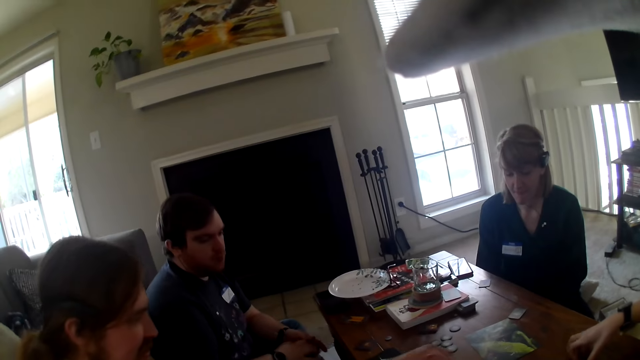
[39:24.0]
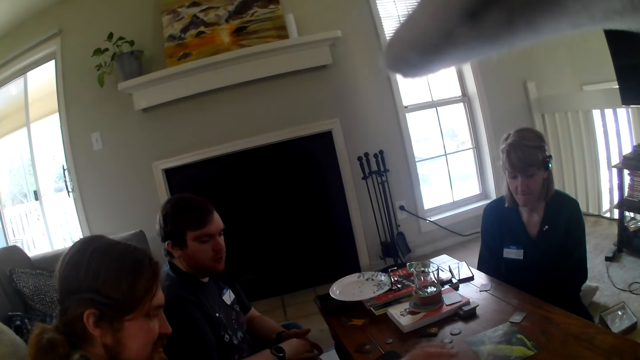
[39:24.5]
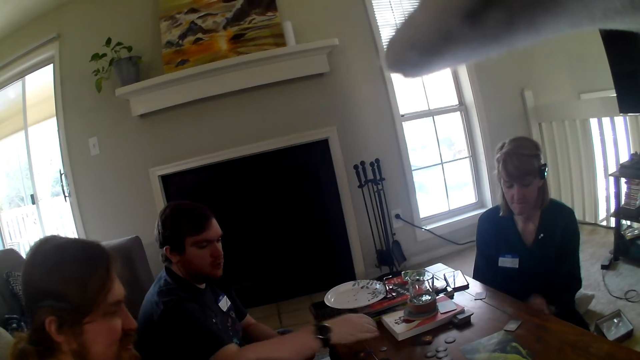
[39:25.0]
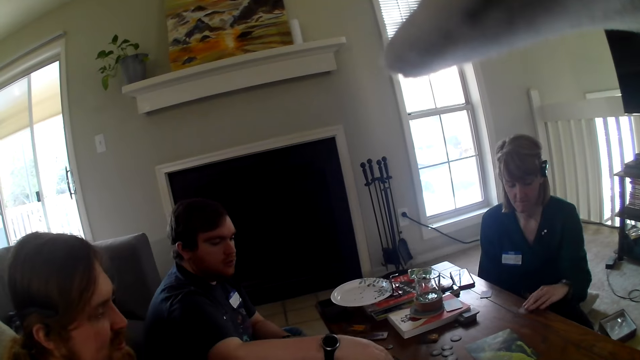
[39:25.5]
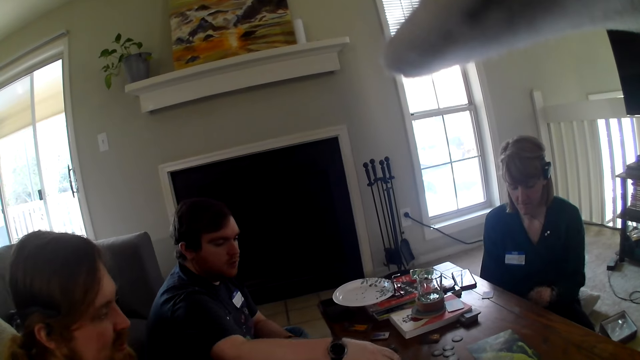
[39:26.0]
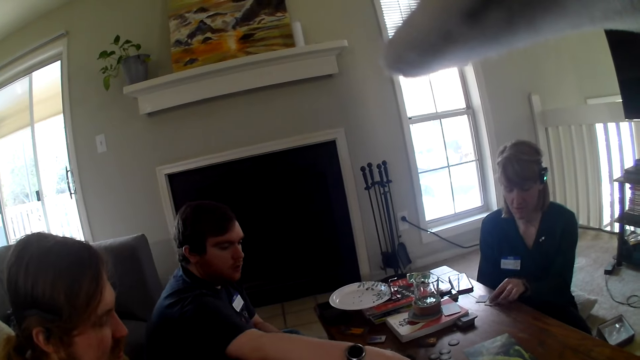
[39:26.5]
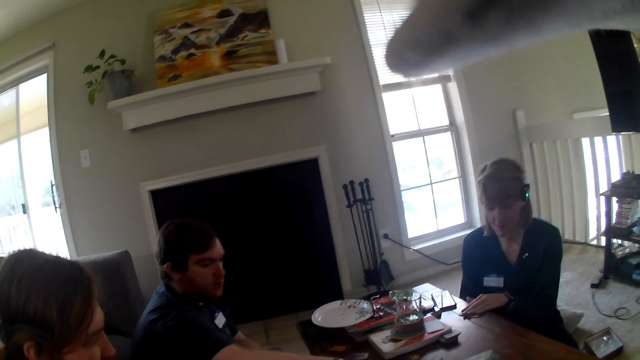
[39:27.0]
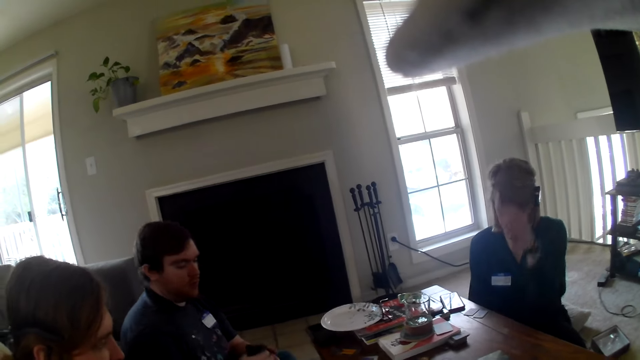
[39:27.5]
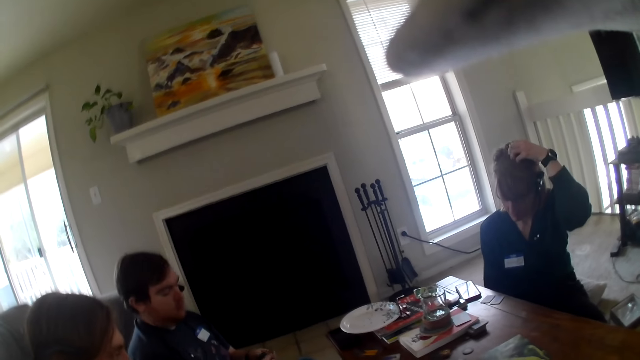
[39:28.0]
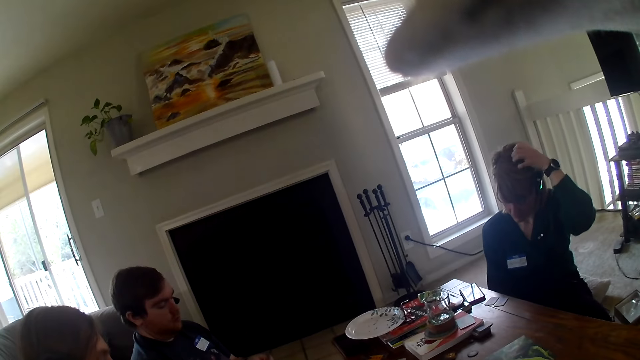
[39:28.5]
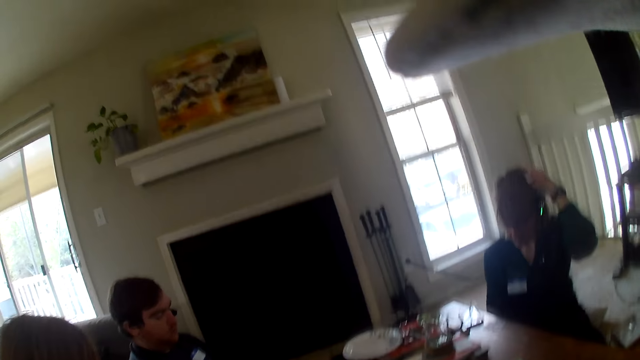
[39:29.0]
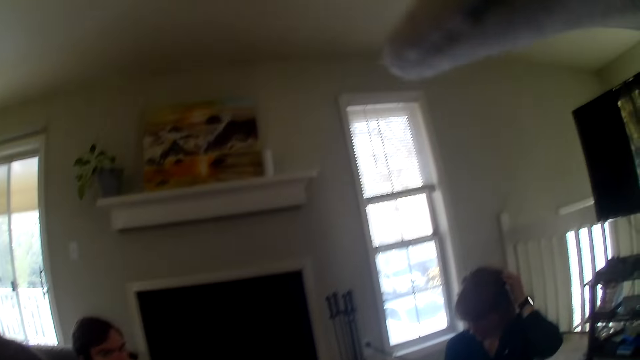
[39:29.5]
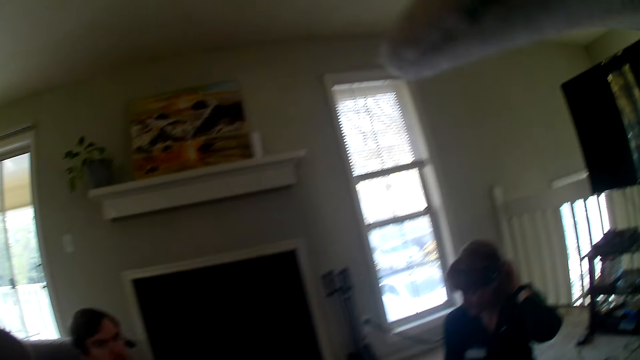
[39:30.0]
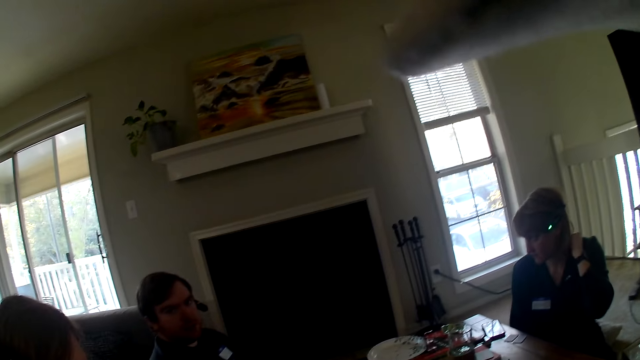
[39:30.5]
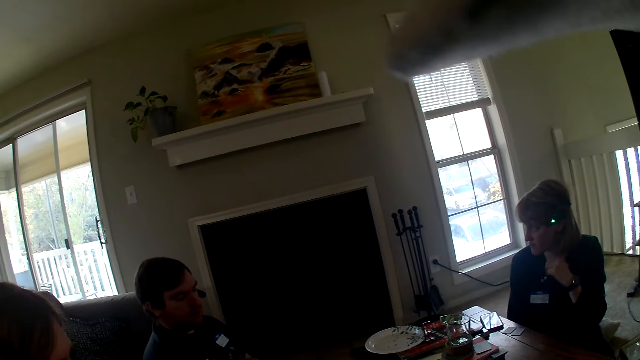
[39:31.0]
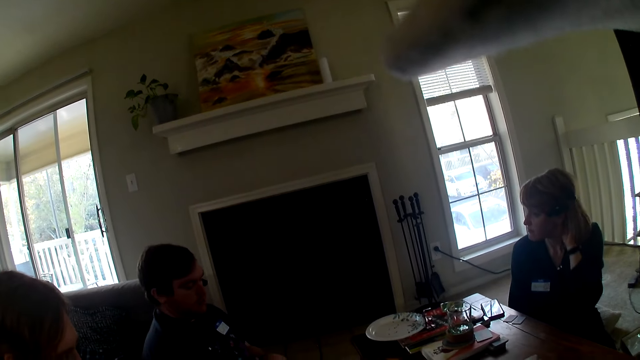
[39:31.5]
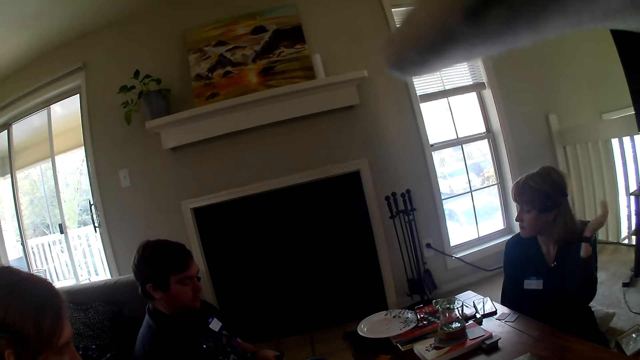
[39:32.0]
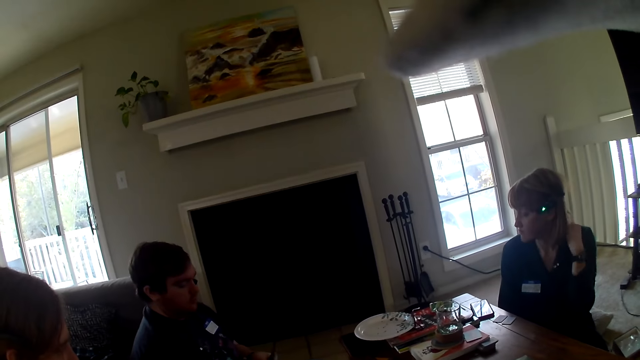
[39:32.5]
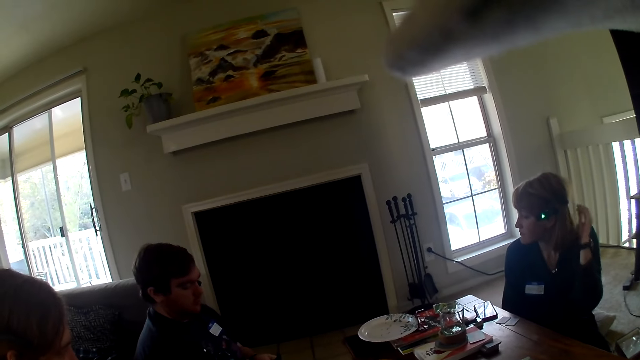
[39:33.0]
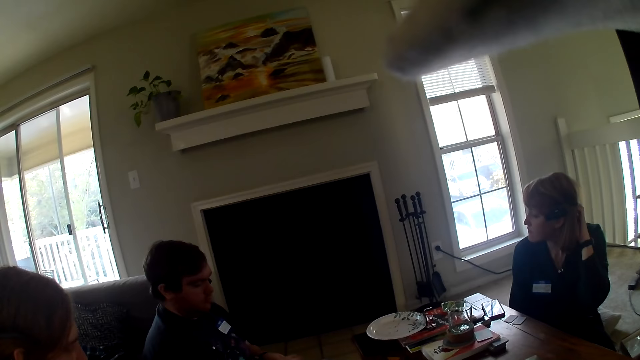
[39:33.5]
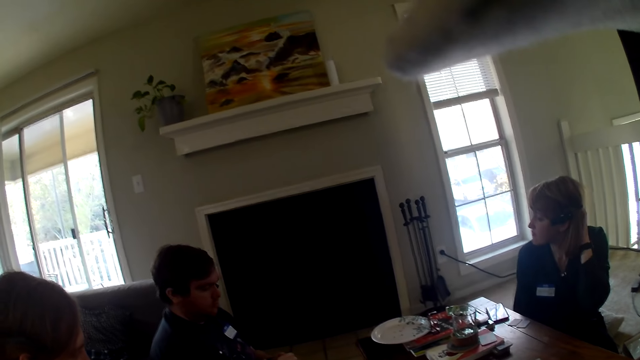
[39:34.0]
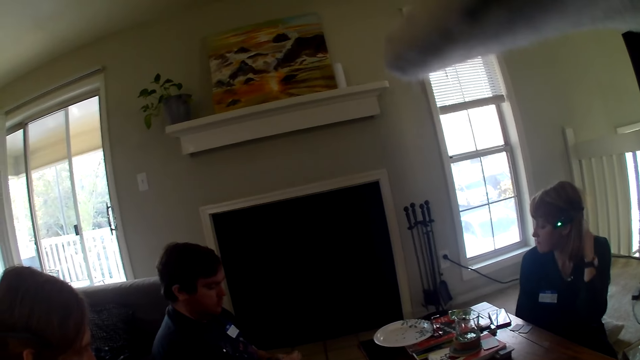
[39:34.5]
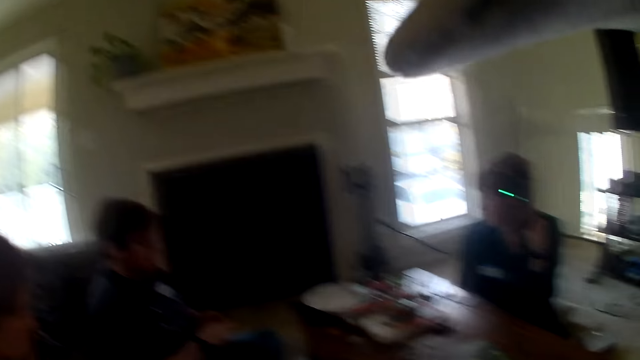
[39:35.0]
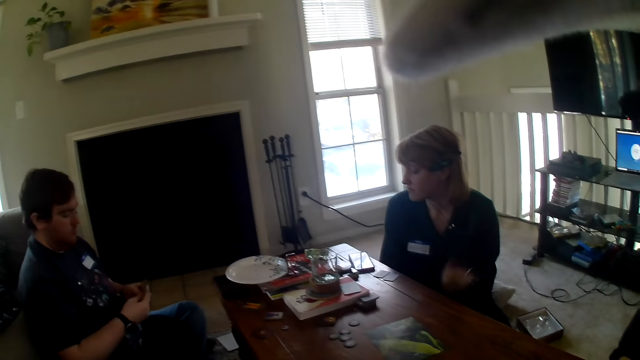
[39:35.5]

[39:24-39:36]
A woman picks a card from the table. Another woman picks cards from the table and places the cards on the table. The camera wearer looks around.

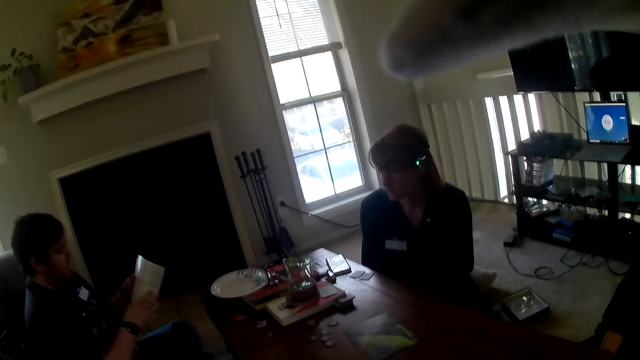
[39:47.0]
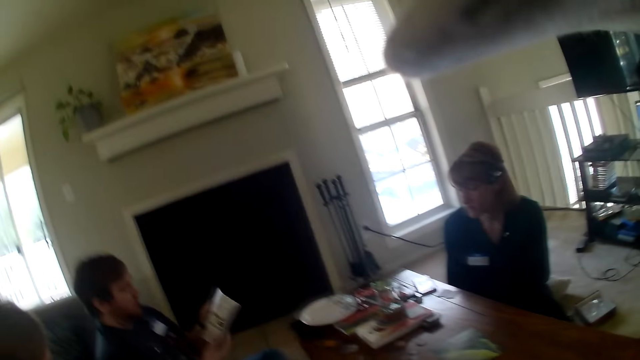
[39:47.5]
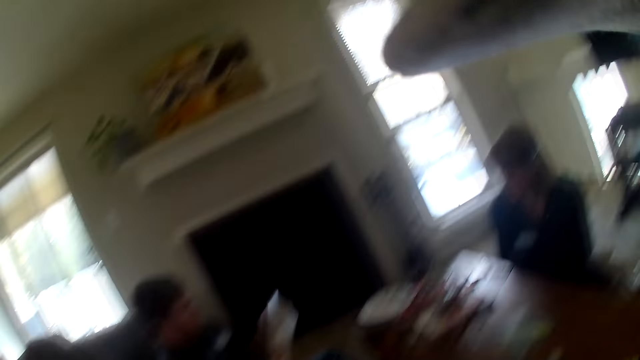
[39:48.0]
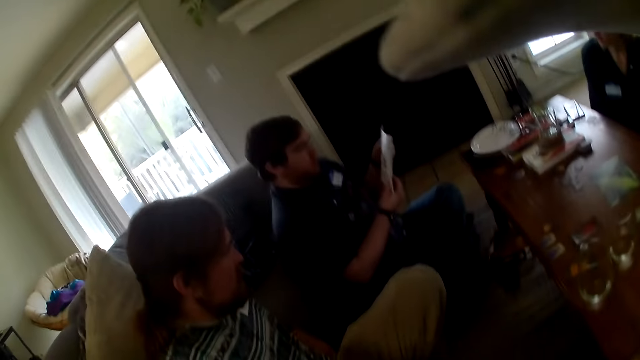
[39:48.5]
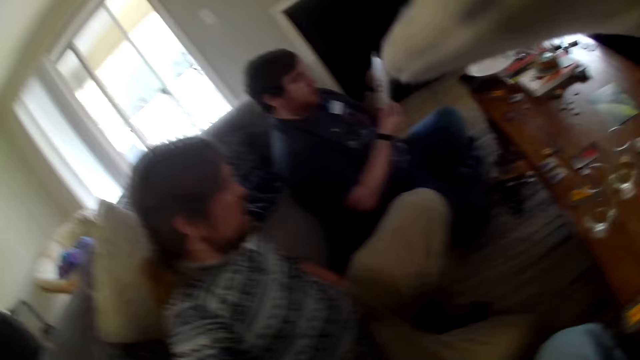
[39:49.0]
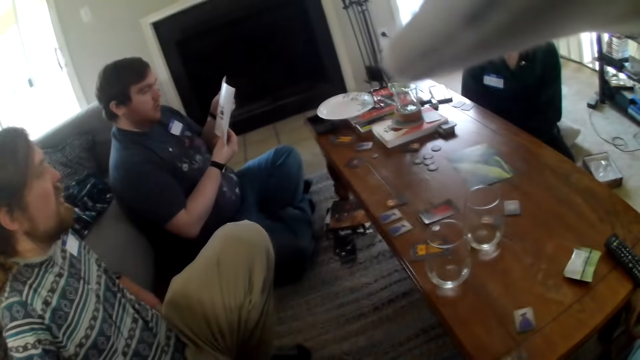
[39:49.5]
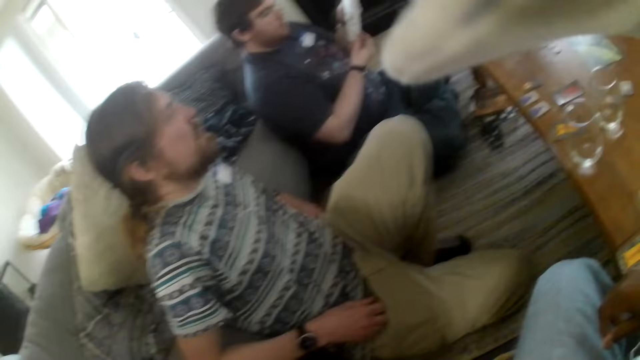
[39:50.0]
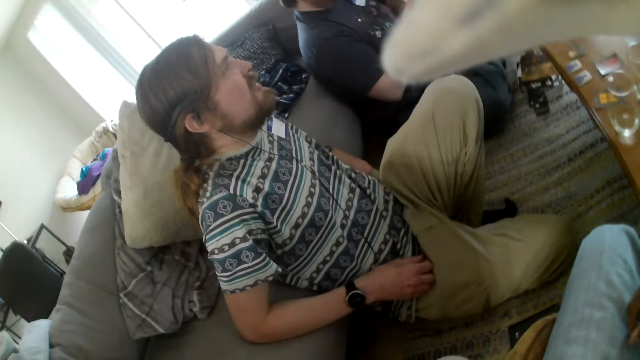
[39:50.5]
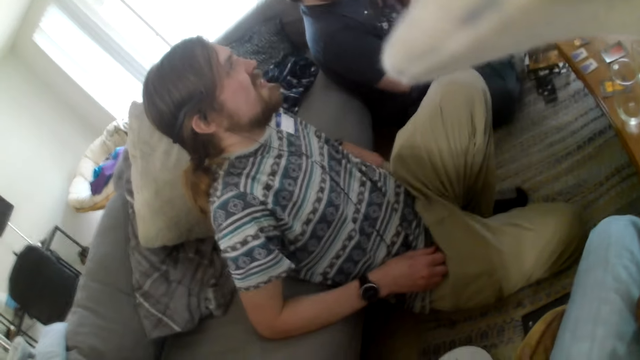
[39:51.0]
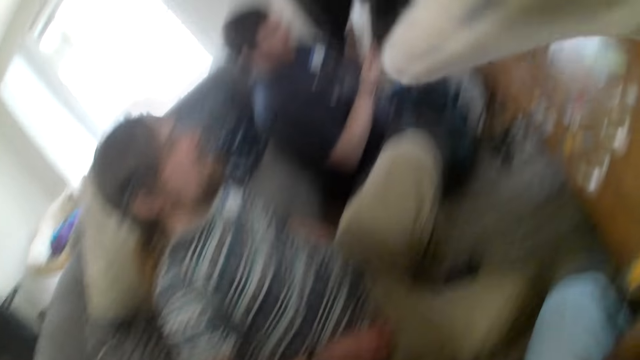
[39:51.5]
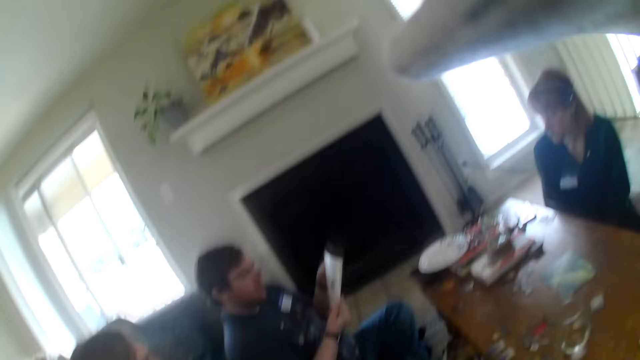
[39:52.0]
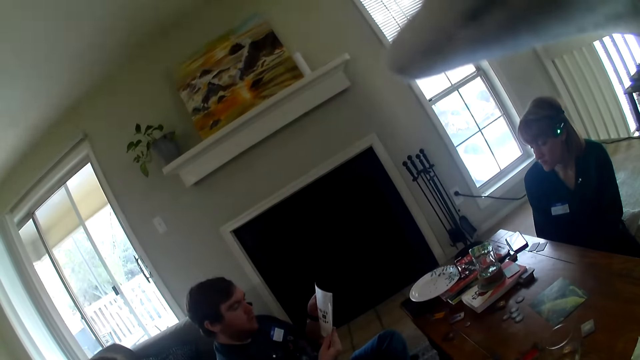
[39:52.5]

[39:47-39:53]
A man looks at a paper.

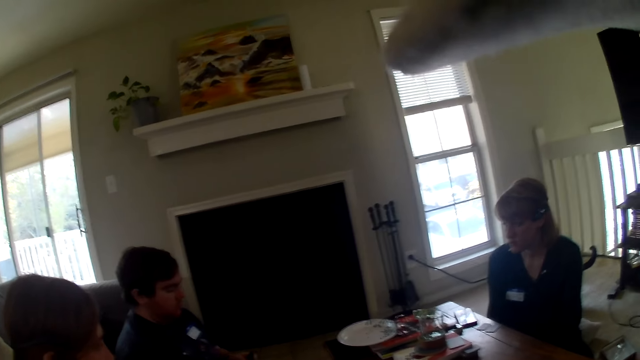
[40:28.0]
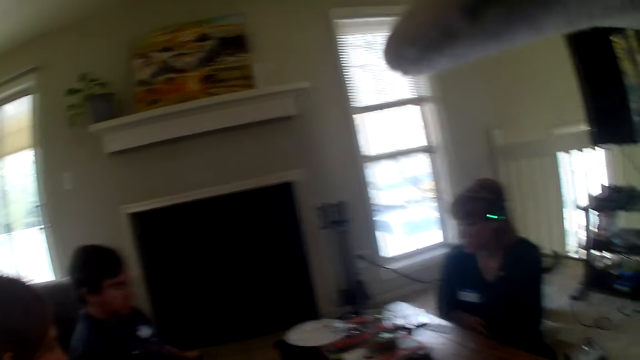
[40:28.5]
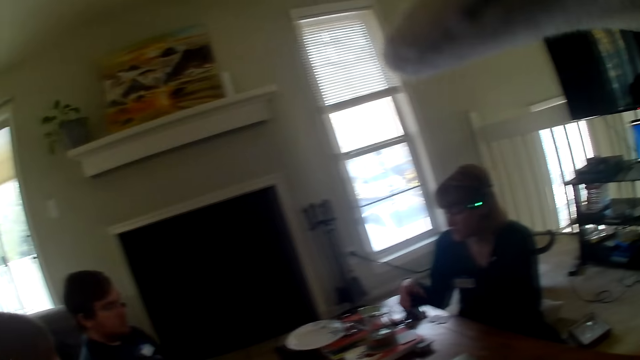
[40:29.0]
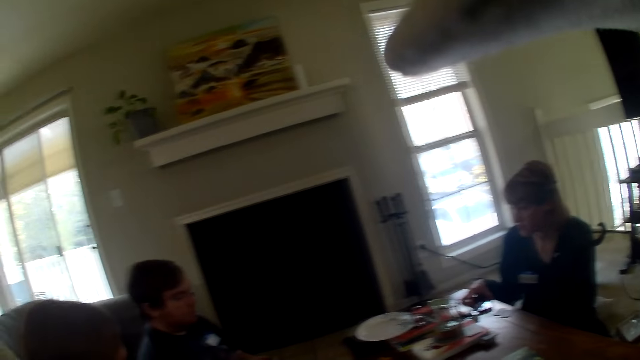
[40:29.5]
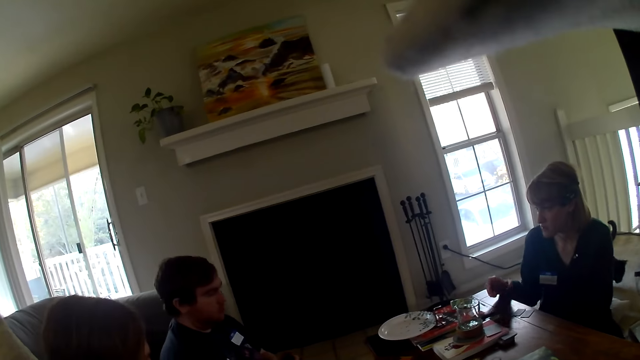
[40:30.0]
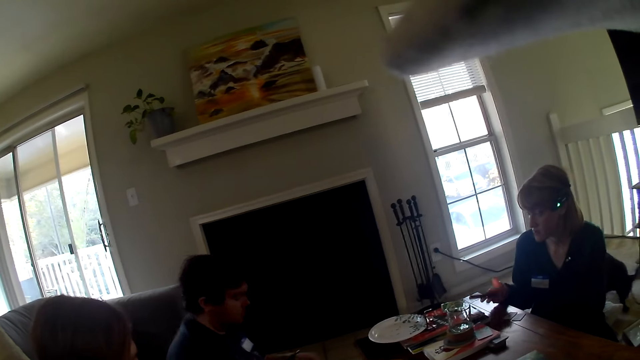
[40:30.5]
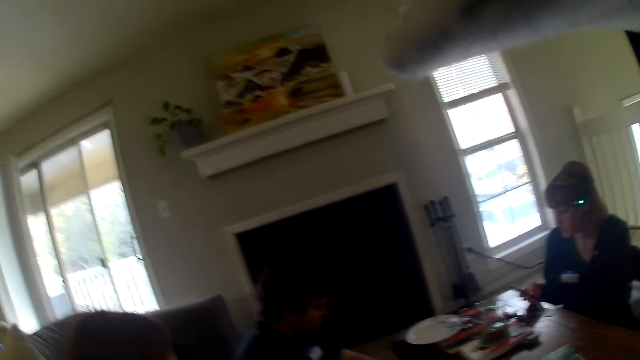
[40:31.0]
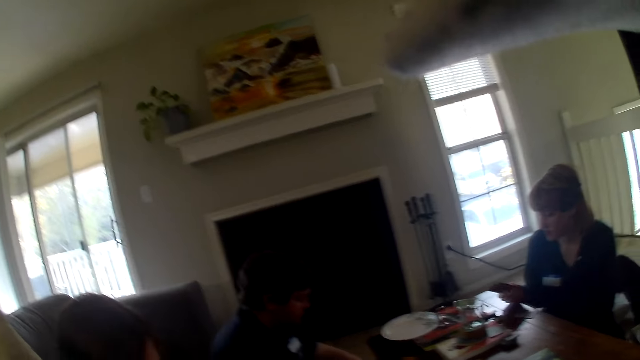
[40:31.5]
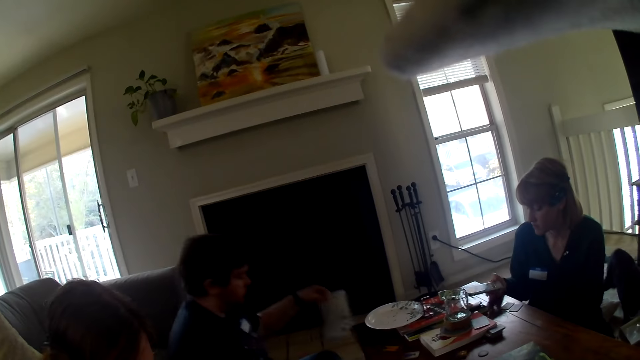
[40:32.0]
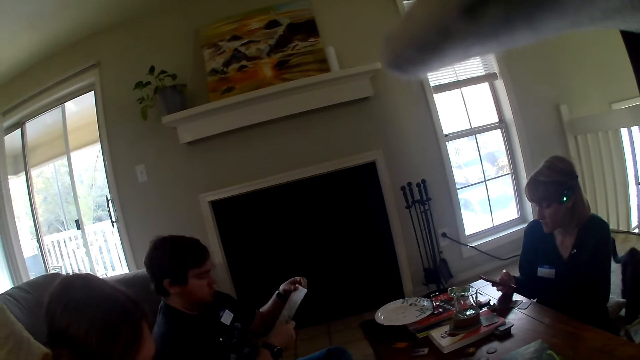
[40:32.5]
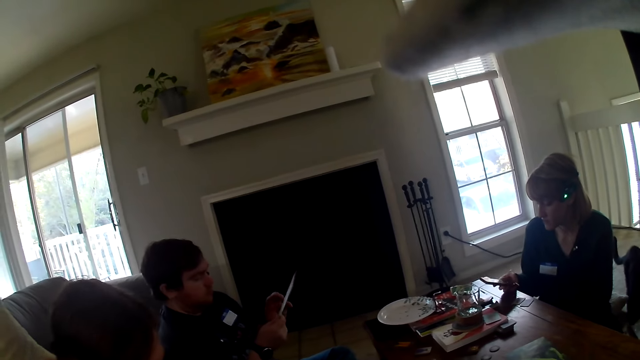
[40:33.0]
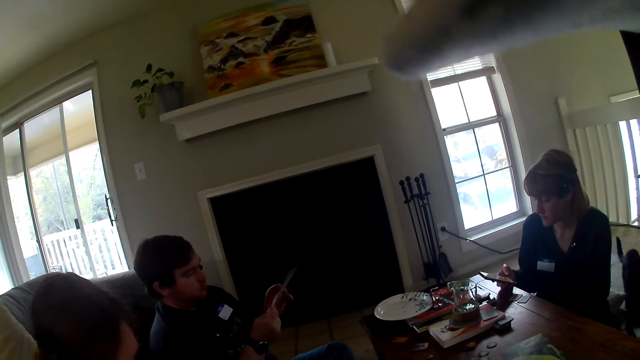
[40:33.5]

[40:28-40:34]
A person picks up the phone and scrolls the phone. A woman looks at the phone. Another person picks up the paper. A man looks at the paper.
